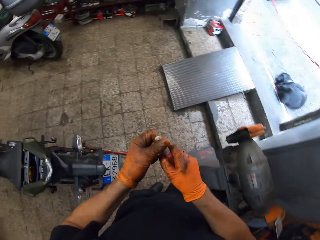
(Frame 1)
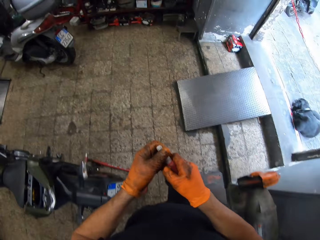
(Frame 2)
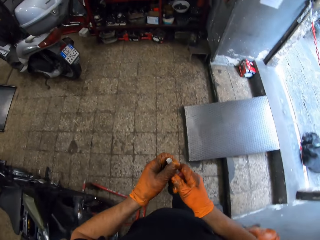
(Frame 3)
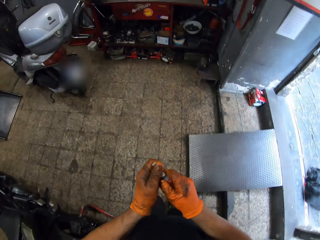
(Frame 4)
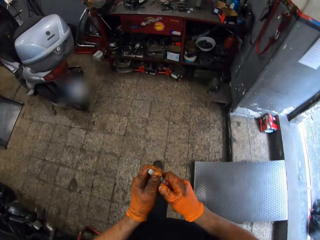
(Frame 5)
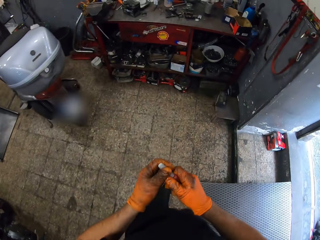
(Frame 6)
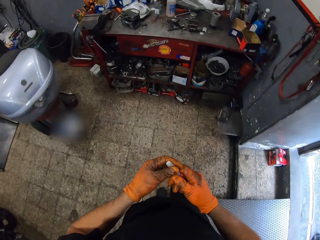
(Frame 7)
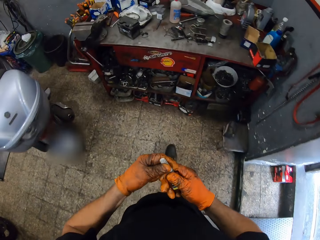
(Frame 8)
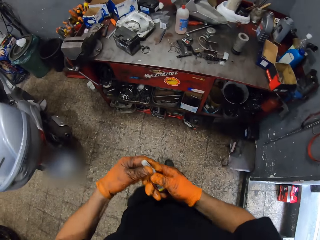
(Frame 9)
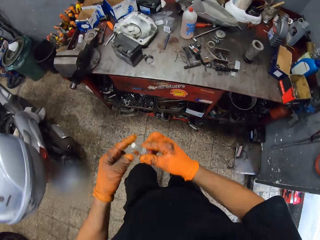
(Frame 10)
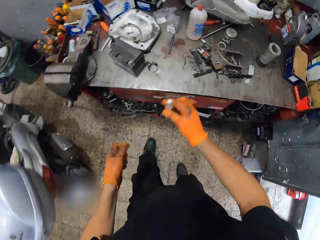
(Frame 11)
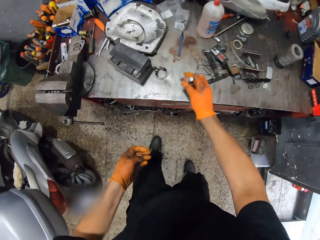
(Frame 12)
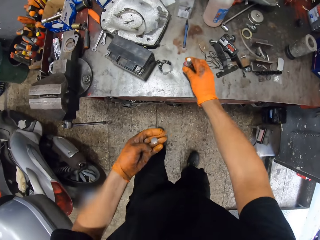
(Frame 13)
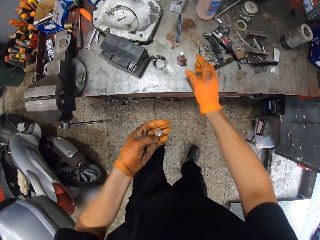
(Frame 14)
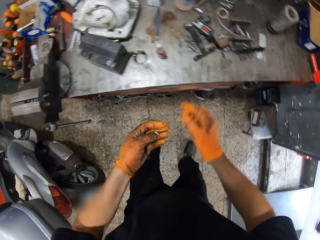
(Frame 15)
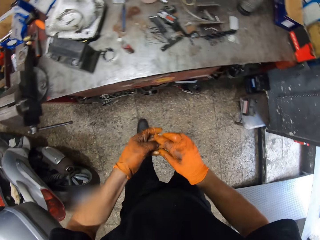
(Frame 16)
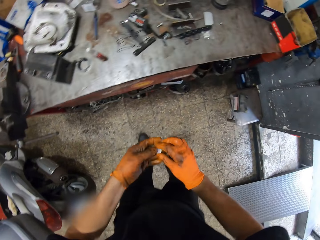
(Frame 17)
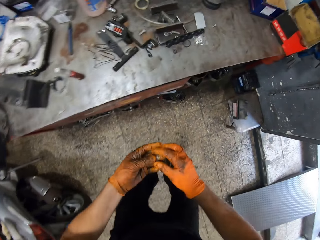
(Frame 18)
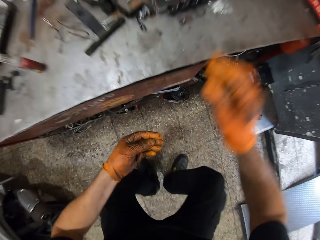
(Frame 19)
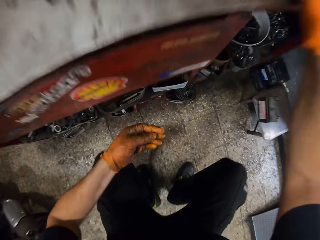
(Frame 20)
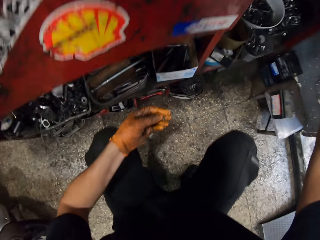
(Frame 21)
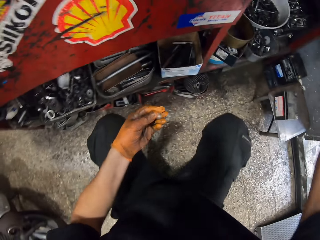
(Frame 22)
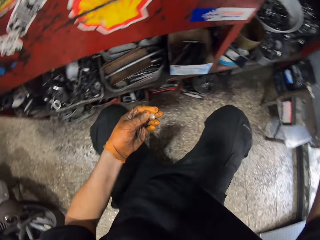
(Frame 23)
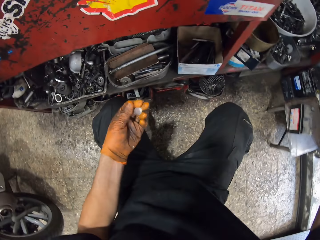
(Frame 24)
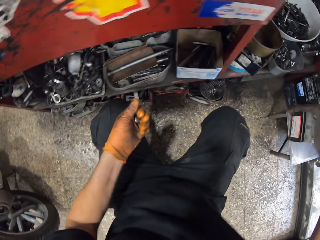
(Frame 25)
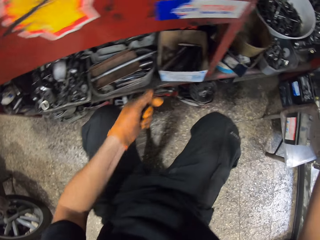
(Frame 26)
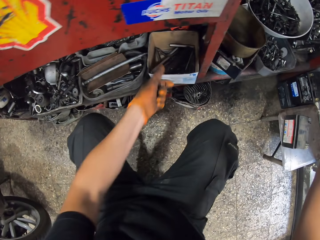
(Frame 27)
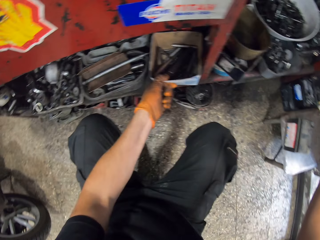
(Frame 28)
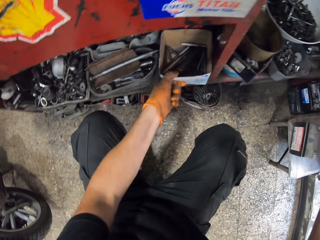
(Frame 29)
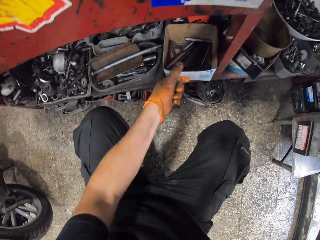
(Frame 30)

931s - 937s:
The camera wearer walks around the room. He drops the glue on the table with his gloved right hand. He squats towards a tool shelf.

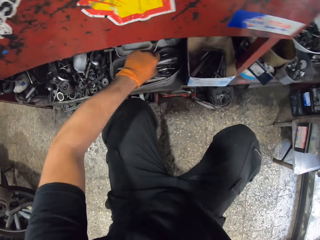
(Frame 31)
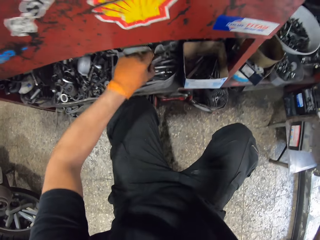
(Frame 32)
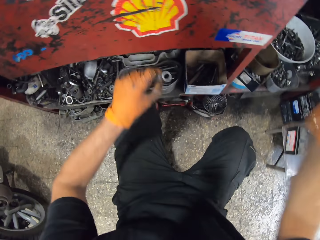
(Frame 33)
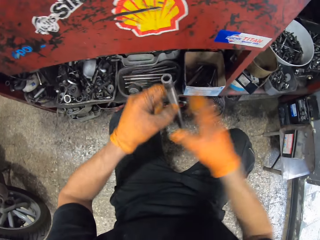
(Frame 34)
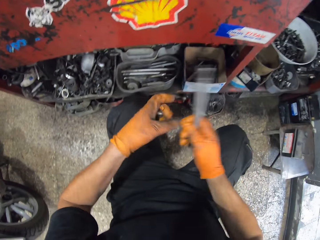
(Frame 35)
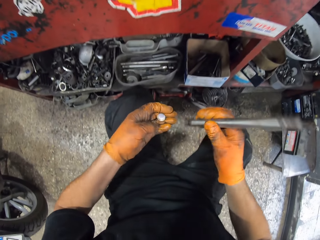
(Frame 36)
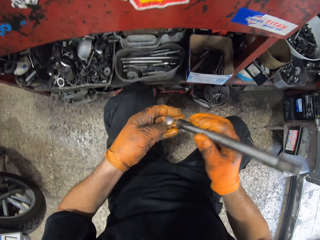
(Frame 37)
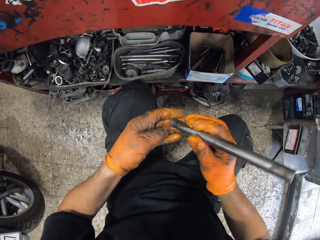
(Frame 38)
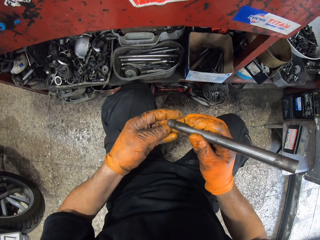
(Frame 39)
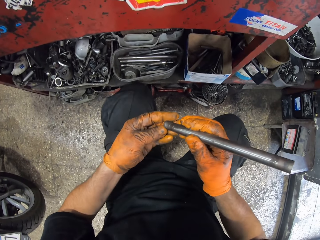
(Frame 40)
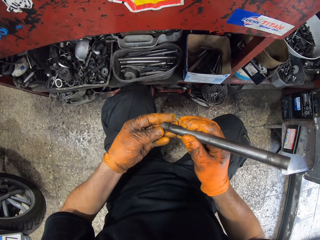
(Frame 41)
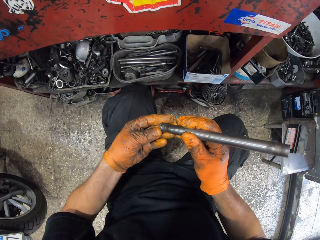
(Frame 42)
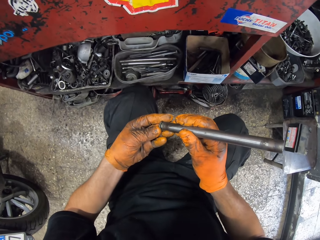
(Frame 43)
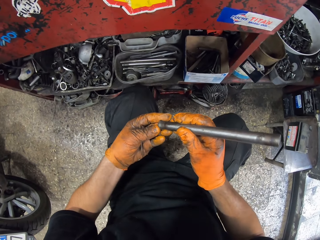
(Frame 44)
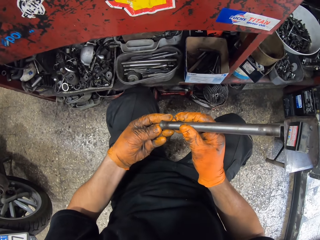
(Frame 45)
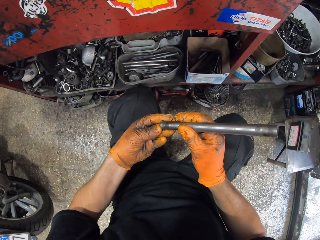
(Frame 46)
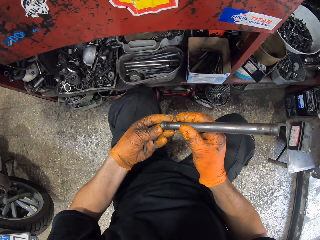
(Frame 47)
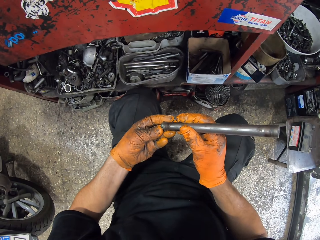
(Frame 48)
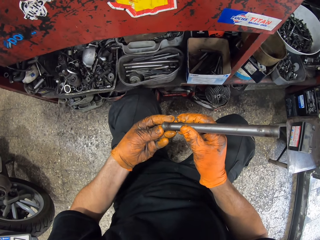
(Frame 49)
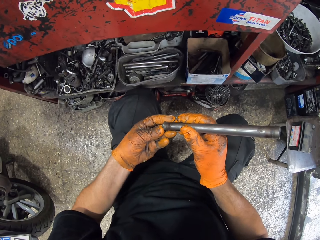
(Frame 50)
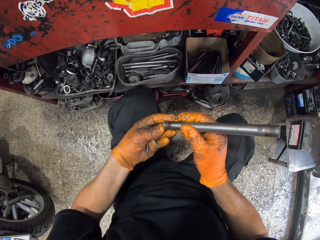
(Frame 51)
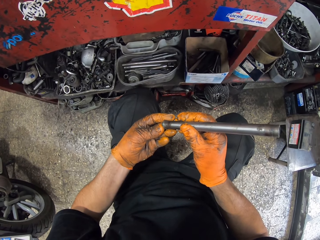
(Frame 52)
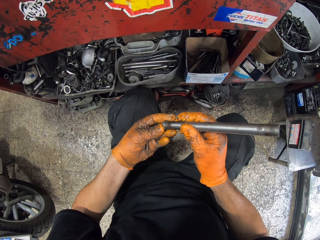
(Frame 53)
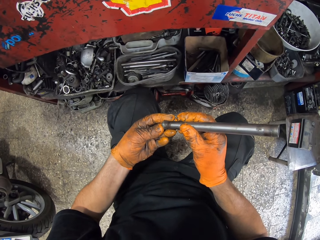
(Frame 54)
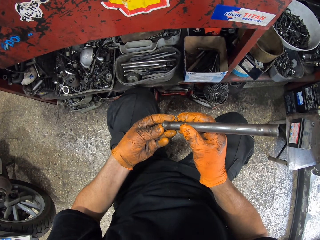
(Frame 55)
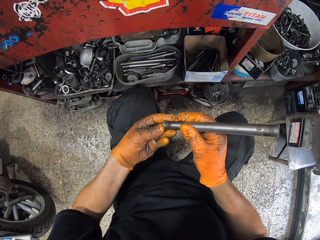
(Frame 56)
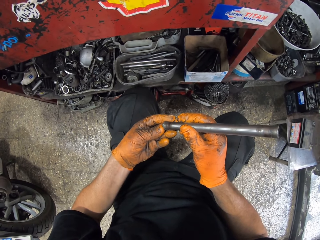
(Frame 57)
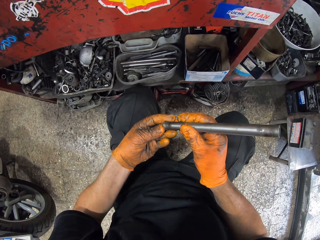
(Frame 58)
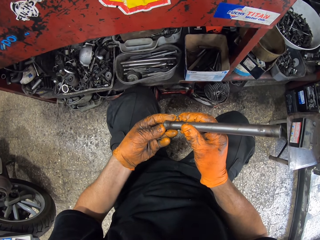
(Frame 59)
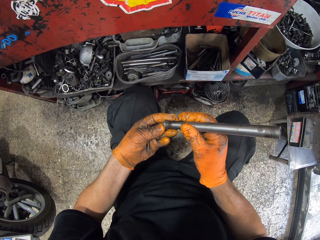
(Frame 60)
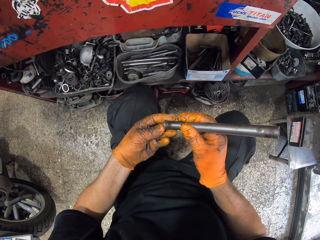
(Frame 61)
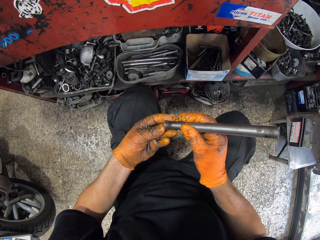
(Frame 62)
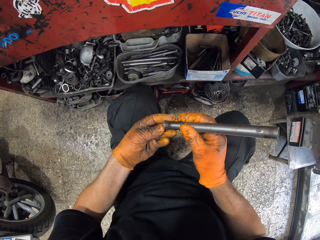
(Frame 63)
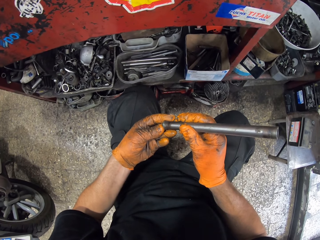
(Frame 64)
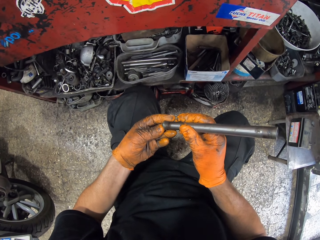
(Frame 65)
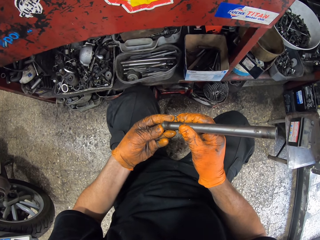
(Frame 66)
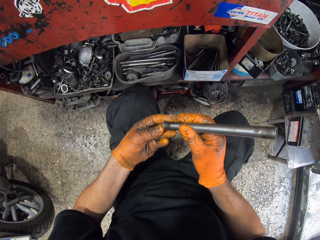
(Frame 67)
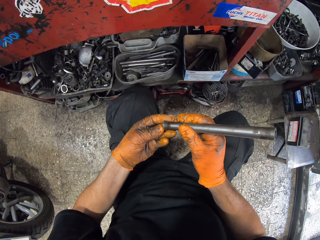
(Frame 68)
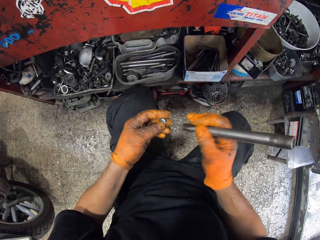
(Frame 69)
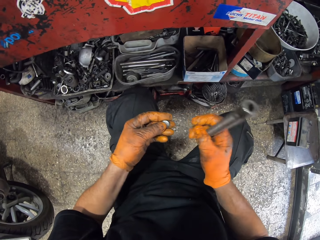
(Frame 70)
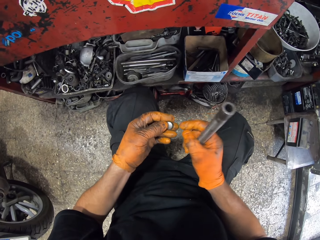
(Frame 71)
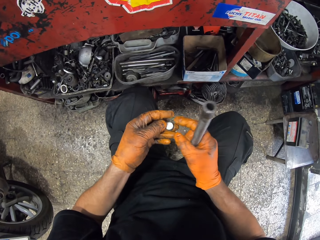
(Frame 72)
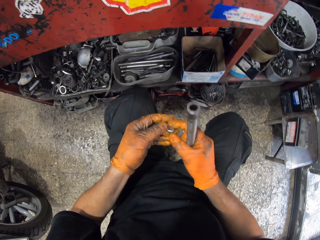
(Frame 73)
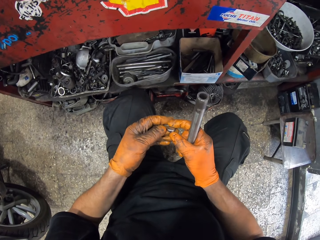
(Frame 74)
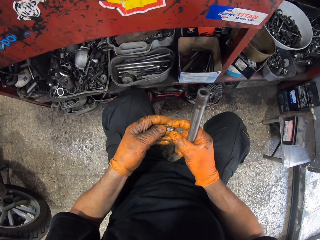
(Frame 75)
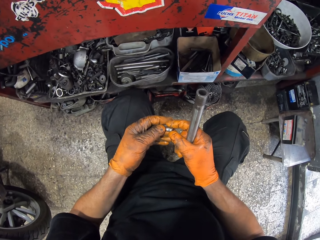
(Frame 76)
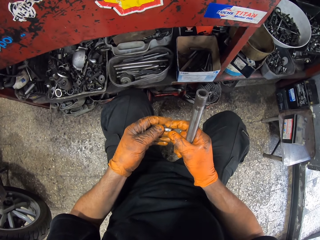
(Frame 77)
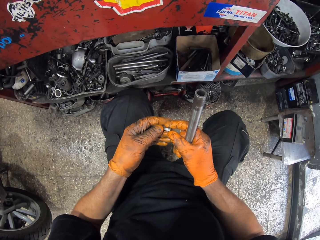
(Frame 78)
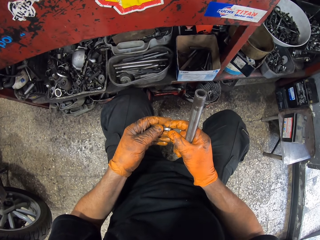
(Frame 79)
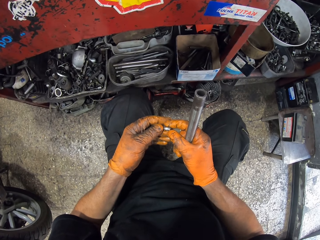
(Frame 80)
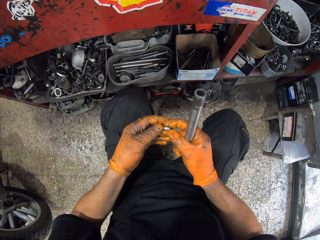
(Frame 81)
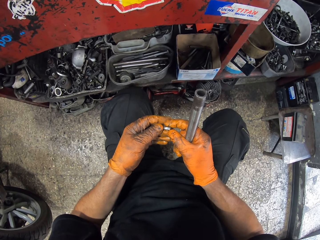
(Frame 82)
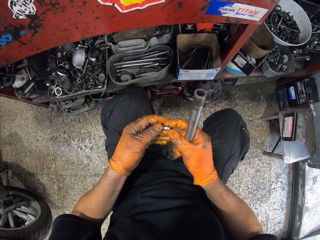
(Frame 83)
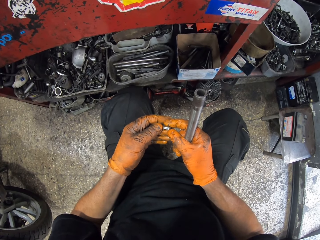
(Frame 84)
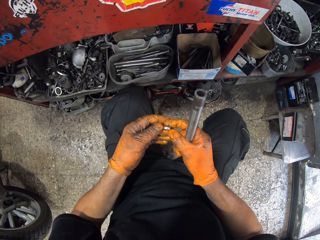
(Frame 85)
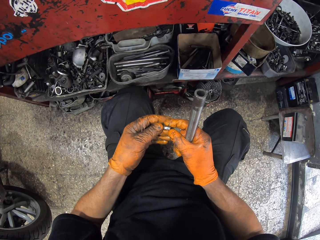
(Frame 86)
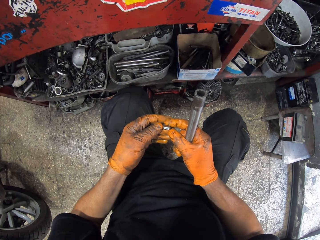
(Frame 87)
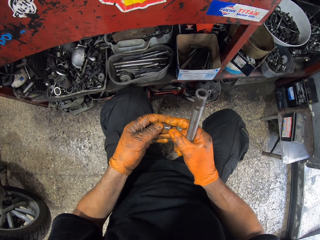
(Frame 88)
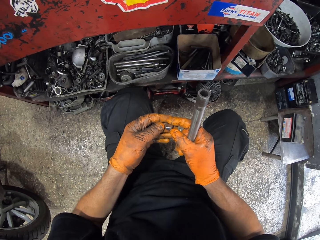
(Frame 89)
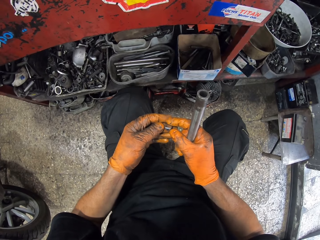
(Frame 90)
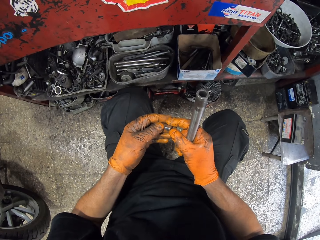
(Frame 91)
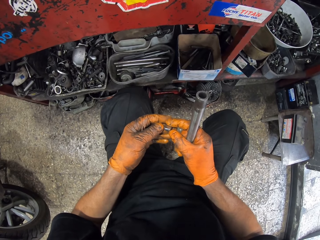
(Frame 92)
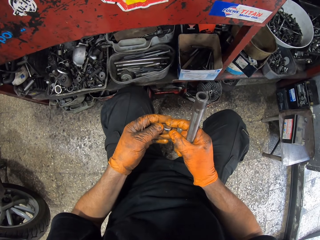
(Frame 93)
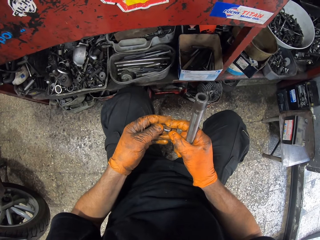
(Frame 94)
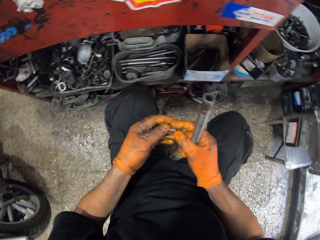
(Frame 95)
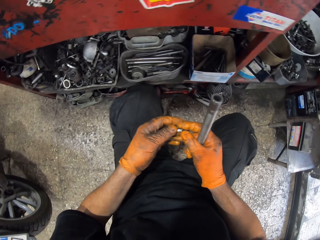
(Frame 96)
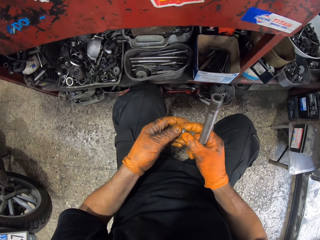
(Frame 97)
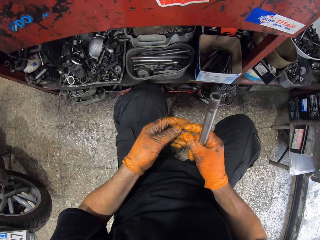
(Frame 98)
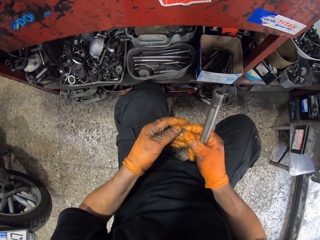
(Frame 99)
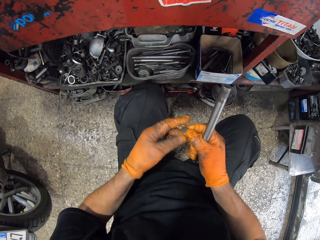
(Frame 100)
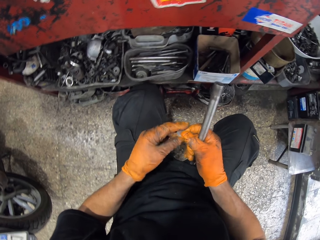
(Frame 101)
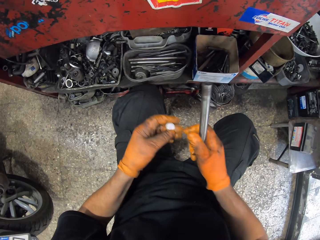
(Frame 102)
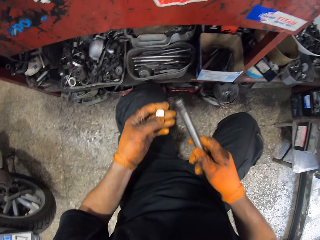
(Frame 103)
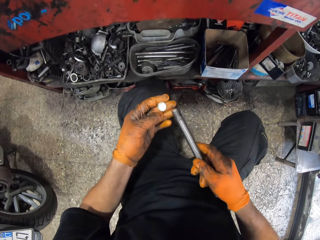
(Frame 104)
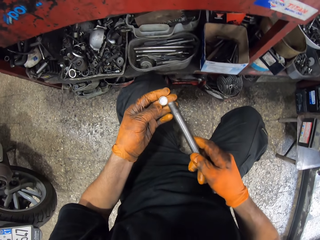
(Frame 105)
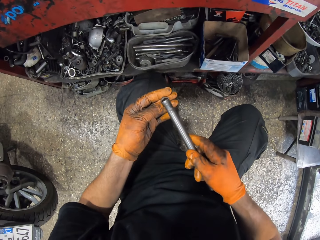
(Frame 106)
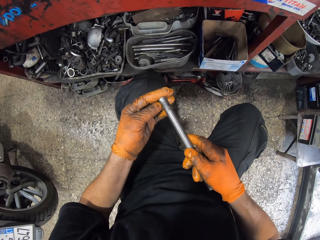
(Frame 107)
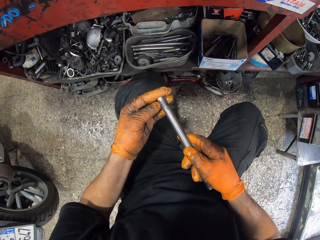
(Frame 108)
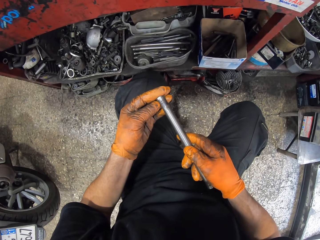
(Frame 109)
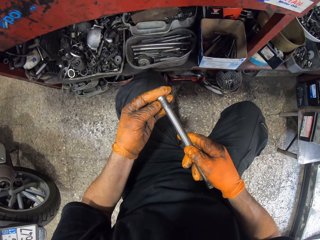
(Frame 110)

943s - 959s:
The camera wearer picks a spanner in the tool box with his gloved left hand. He places the lid on the spanner in his gloved left hand with his gloved right hand. He stares at something.
